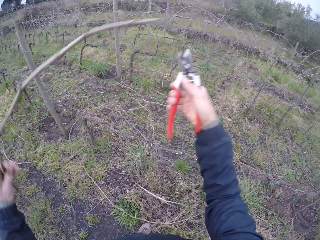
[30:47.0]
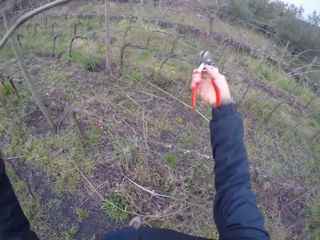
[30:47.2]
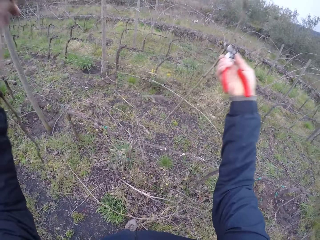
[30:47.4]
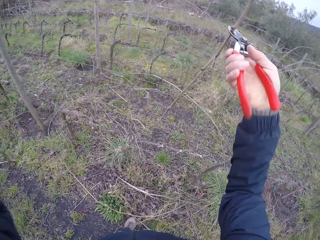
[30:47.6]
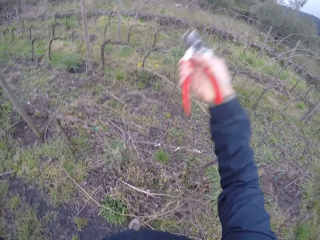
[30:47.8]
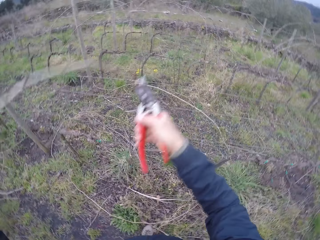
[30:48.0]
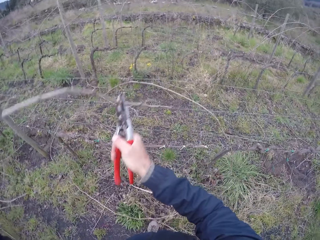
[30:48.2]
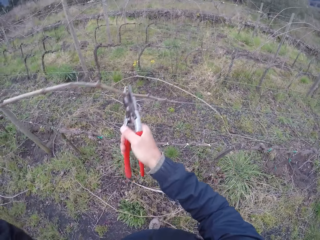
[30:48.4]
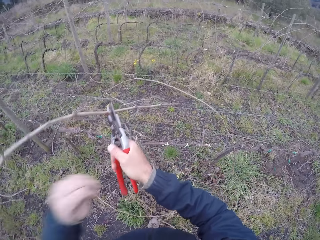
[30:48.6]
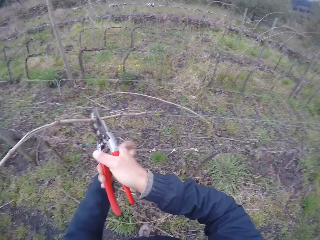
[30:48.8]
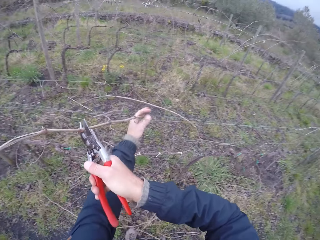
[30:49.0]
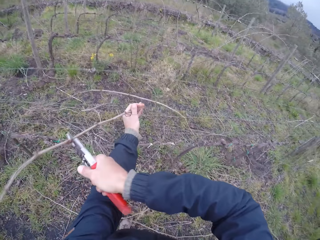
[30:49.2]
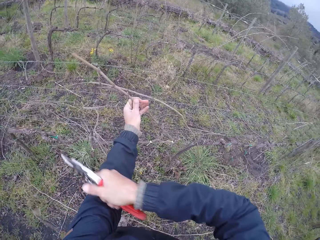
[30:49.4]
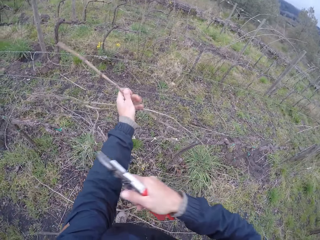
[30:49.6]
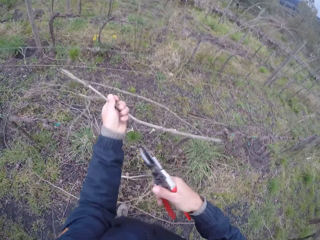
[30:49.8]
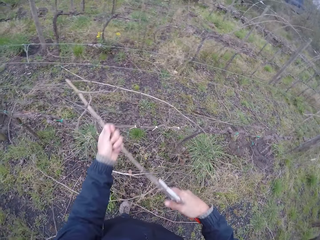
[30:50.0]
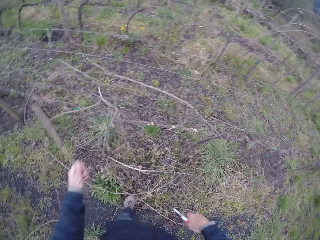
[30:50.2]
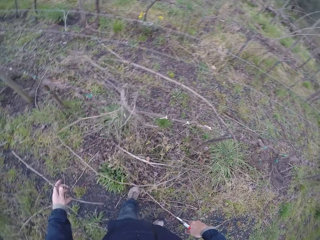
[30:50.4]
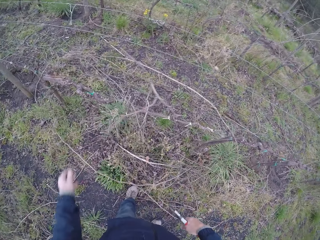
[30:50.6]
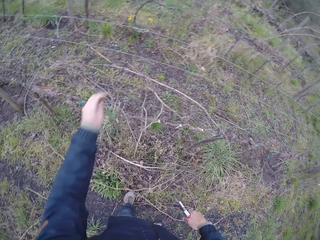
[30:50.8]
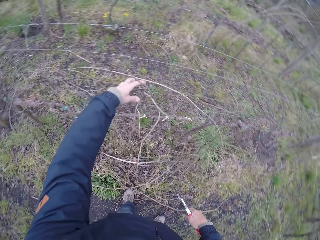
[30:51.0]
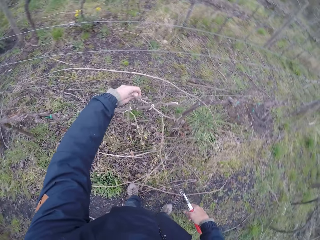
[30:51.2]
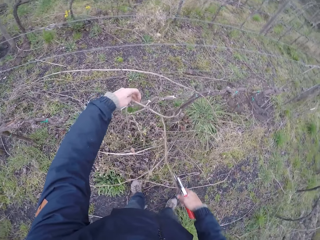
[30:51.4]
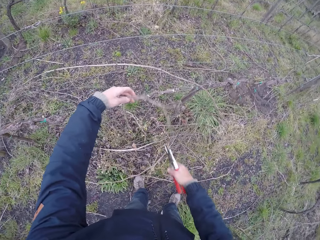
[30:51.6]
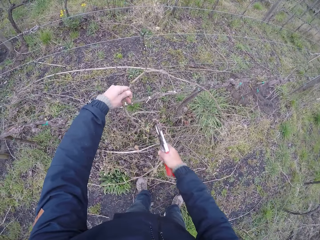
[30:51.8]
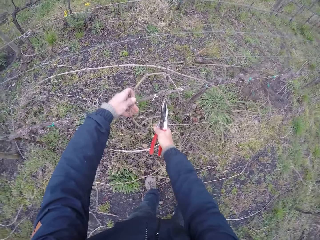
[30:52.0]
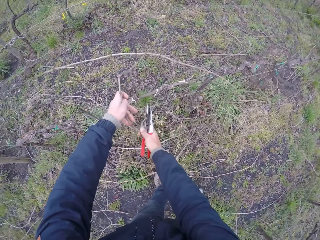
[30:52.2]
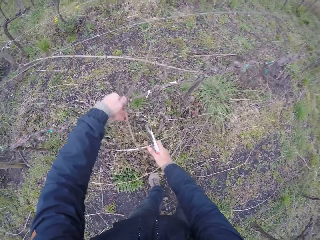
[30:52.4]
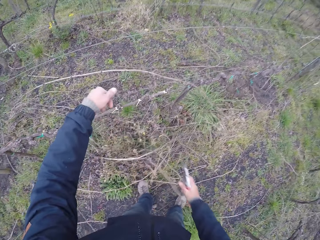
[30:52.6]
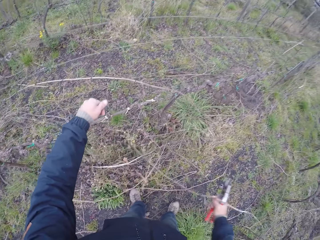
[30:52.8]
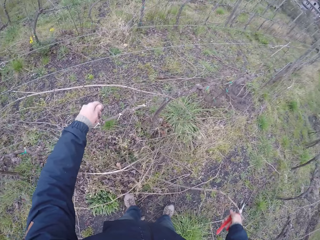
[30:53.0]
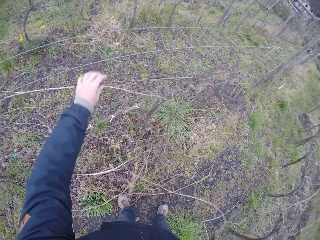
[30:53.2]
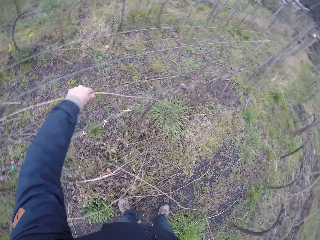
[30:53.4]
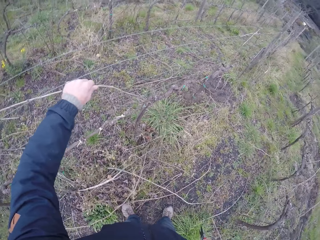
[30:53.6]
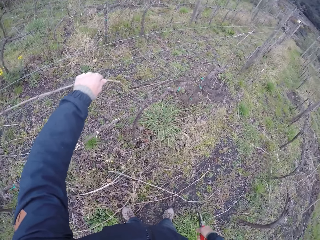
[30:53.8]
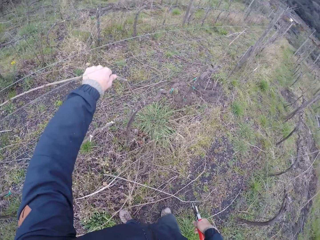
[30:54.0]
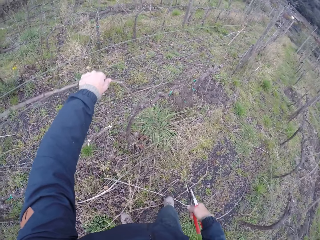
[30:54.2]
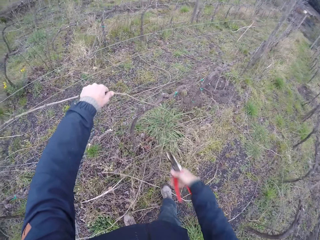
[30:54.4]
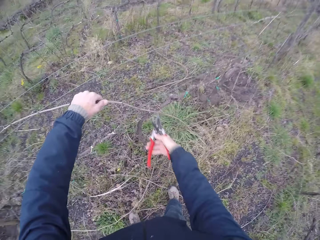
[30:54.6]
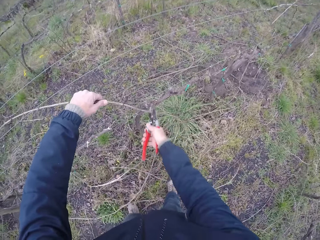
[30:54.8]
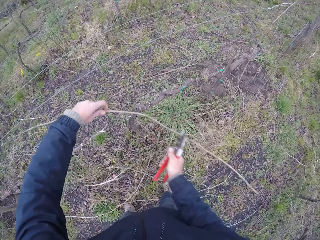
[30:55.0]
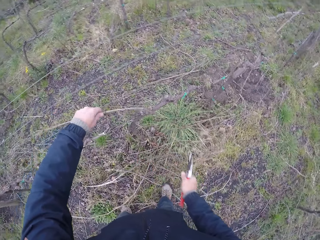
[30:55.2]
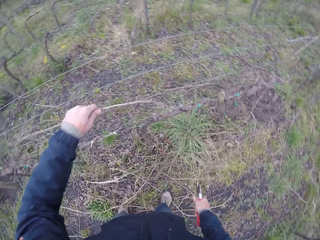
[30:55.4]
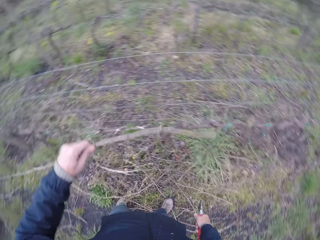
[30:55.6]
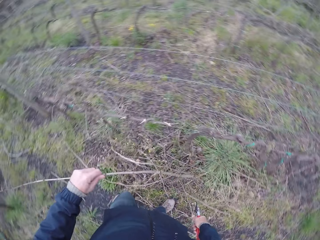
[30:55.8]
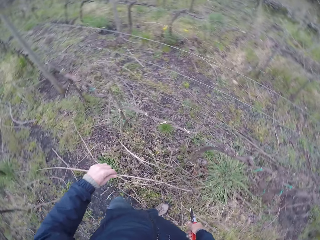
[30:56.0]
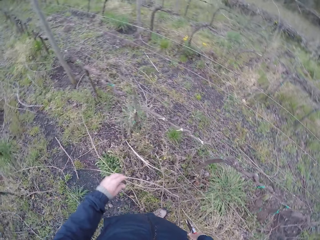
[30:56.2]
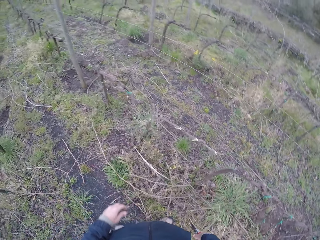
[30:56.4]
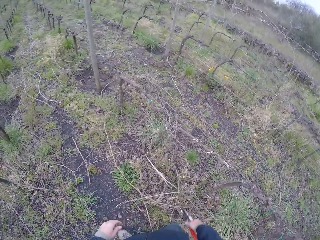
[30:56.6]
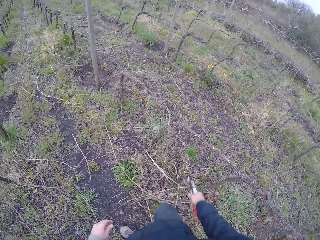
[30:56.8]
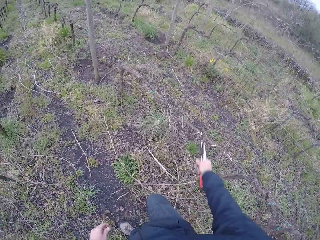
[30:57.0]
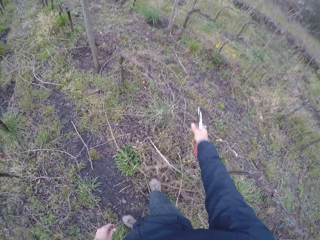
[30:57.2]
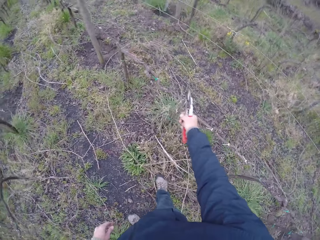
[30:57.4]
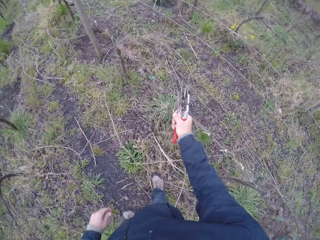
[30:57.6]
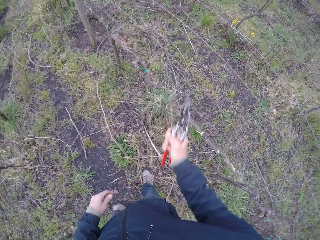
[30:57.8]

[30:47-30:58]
The camera wearer cuts branches with scissors. She puts down the branches and picks the branches. She pulls a tree branch with her left hand. She puts down the branches. She cuts the tree branch with the pair of secateurs in her right hand. She picks the branches and puts down the branches.

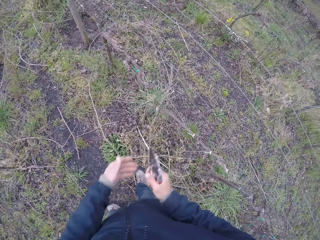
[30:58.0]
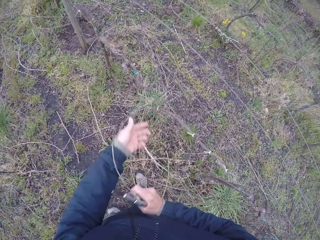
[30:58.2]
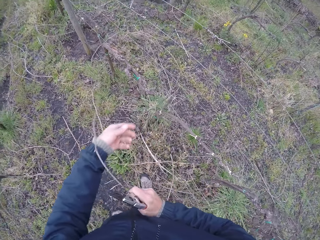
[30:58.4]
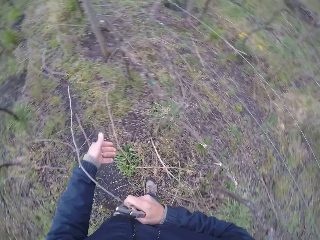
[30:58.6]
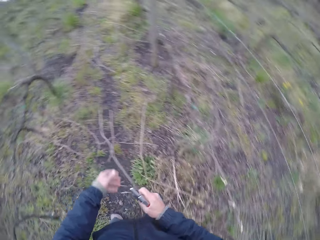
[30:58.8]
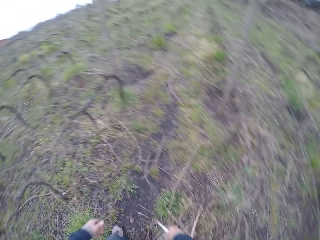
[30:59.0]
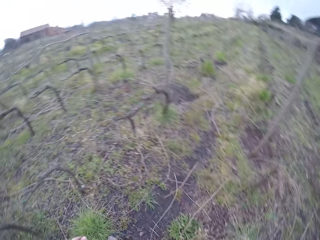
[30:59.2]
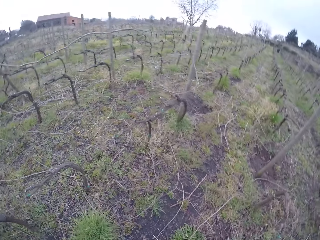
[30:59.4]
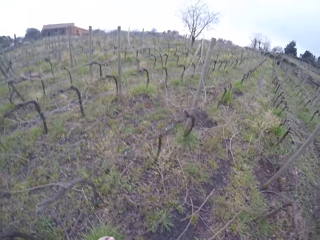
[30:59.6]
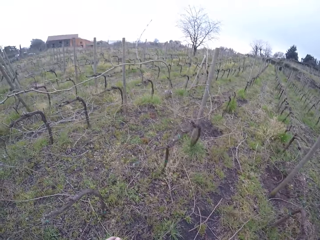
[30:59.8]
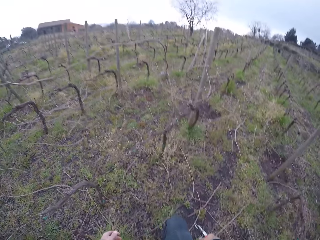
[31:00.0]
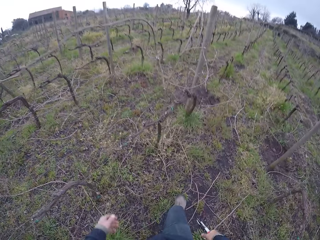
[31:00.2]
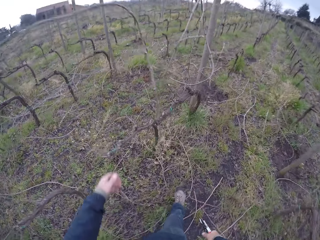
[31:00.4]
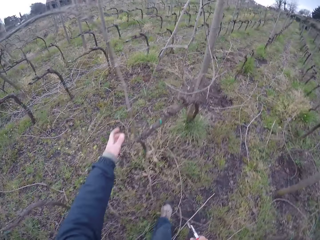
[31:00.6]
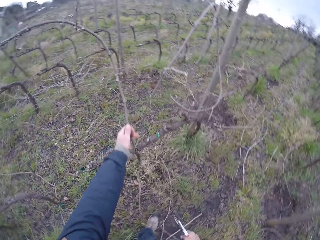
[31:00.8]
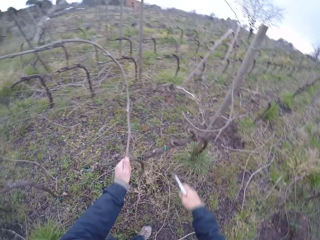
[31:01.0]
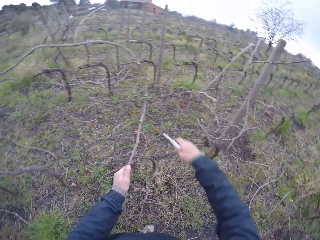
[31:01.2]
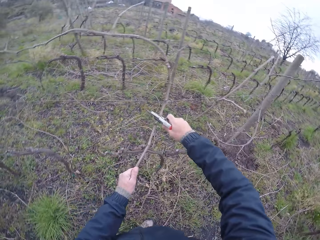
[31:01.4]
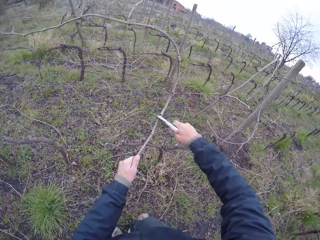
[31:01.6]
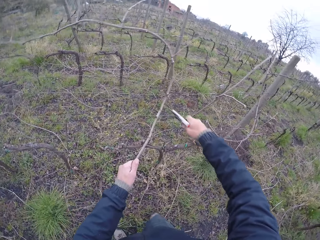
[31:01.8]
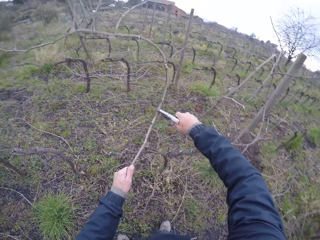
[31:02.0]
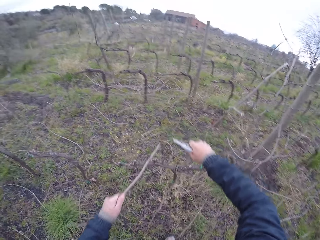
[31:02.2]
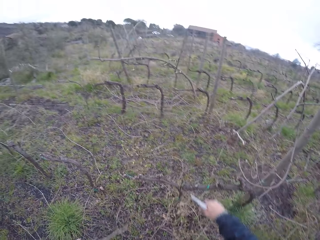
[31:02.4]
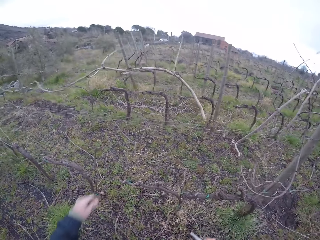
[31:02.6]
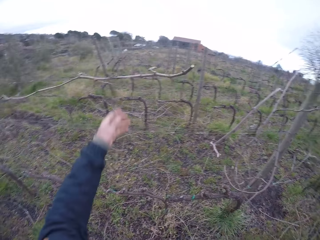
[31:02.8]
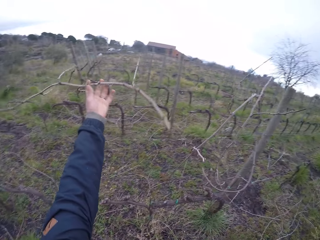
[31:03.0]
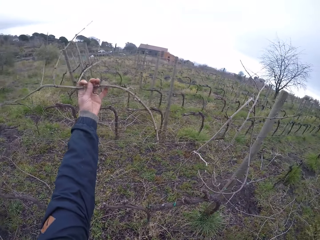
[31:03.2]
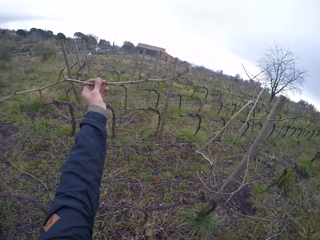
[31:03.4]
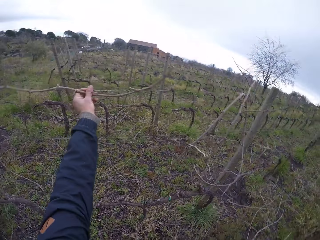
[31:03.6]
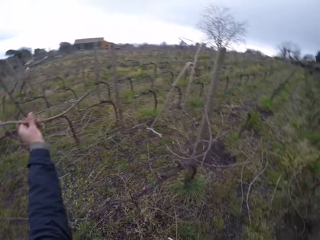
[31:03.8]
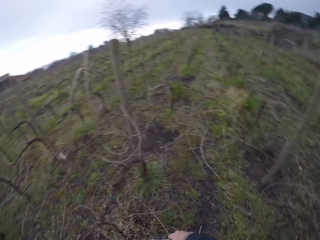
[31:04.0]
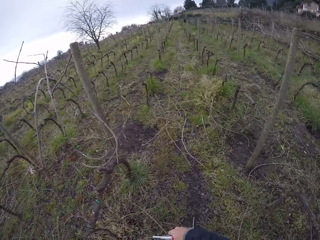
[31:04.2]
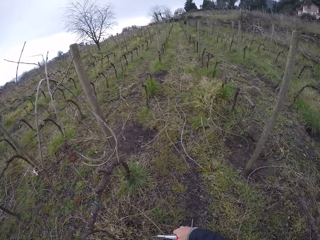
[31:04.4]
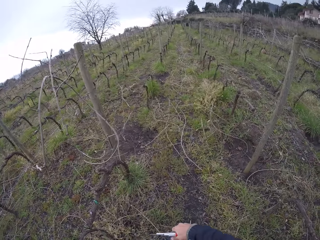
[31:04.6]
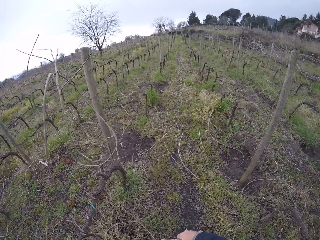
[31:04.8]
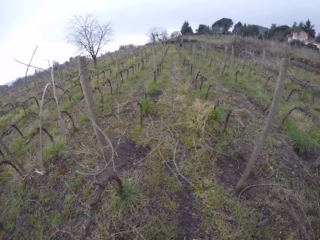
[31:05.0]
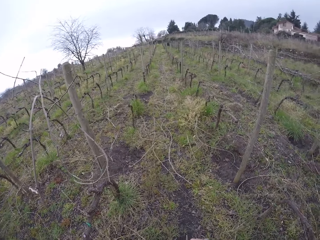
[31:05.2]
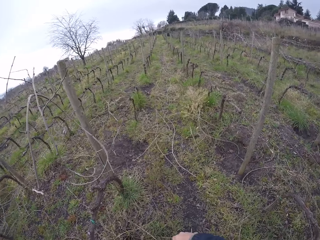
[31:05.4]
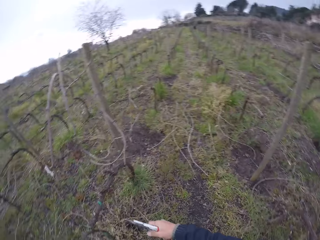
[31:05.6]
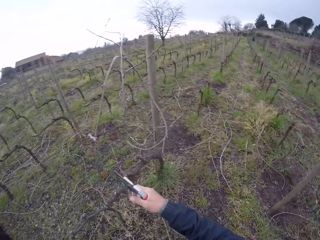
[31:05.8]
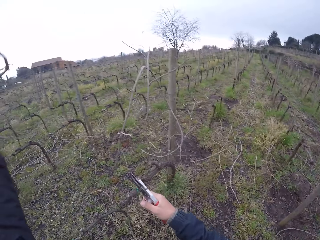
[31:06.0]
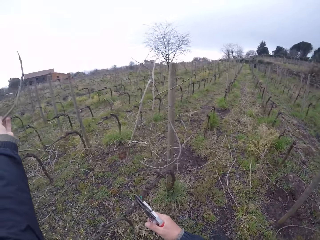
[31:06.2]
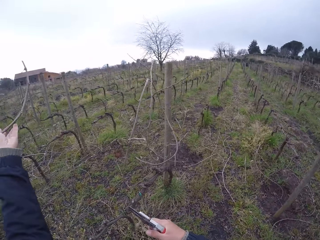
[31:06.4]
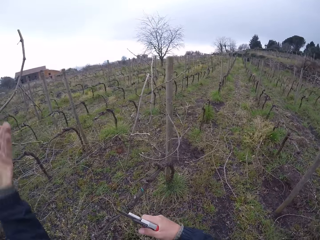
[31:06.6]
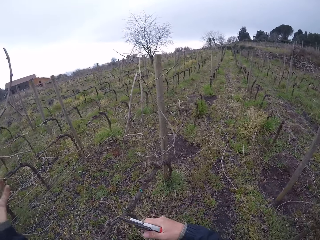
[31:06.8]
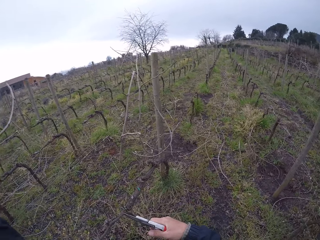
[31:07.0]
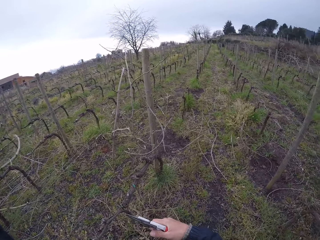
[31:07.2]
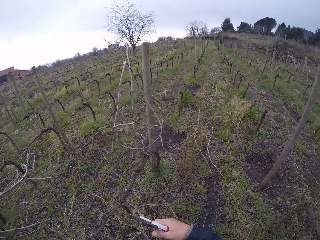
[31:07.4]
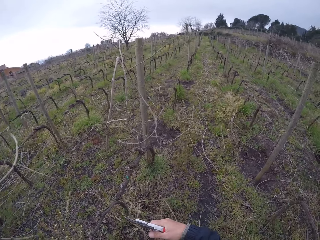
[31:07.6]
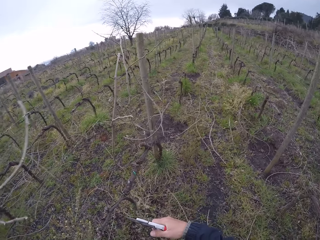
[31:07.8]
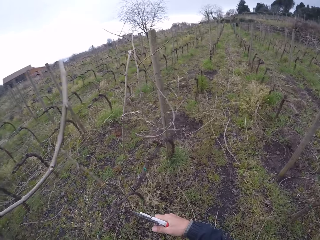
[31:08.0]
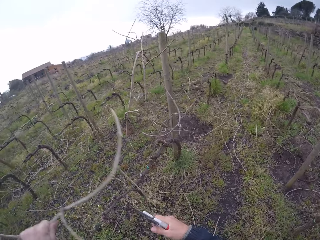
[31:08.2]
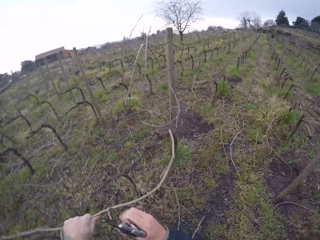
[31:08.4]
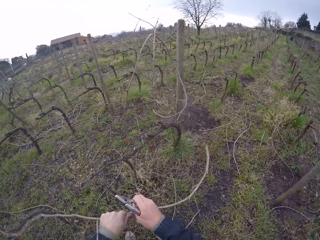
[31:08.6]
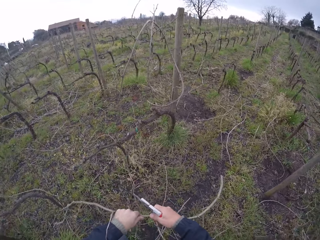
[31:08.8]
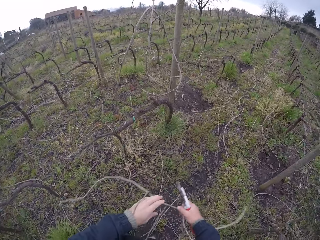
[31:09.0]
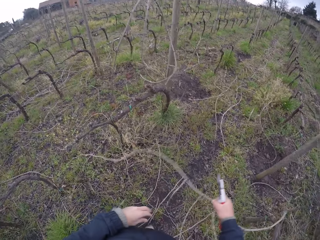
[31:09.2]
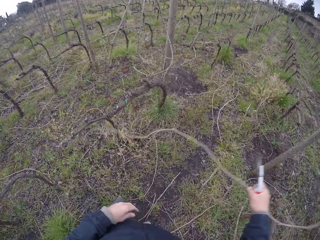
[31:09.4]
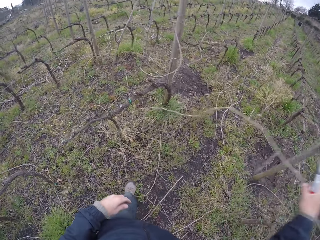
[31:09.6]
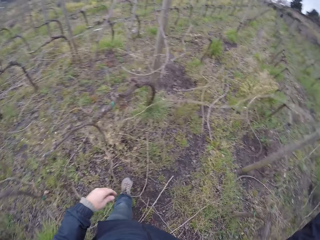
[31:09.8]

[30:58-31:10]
The camera wearer picks branches, puts down the branches and picks the branches. She pulls a tree branch with her left hand. She cuts the tree branch with the pair of secateurs in her right hand. She pulls the tree branch with her left hand. She picks the branches, walks and picks the branches.
